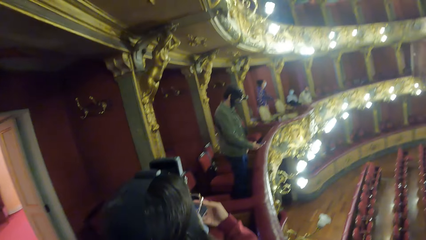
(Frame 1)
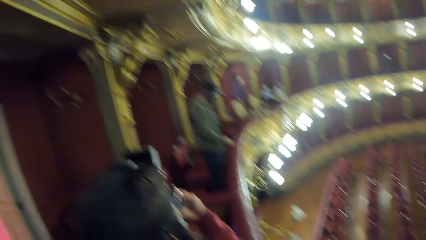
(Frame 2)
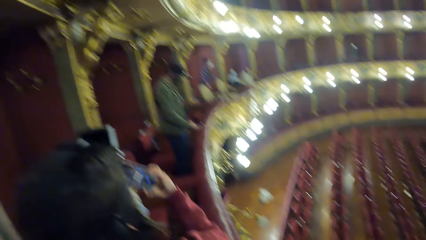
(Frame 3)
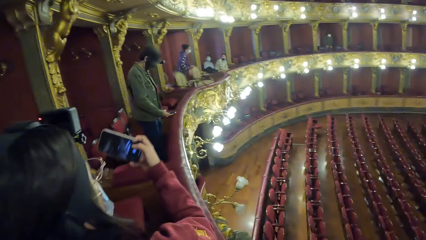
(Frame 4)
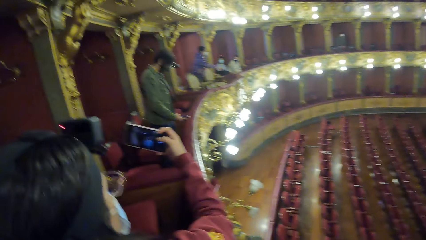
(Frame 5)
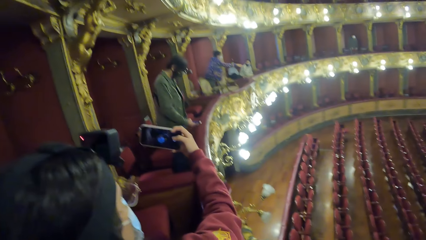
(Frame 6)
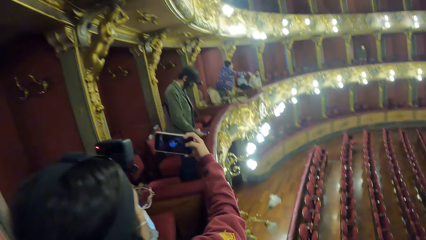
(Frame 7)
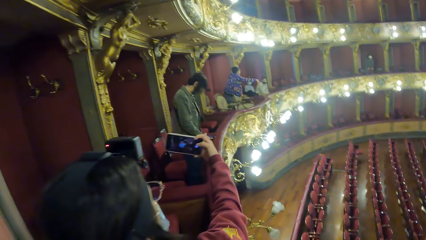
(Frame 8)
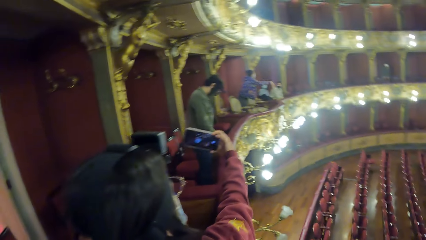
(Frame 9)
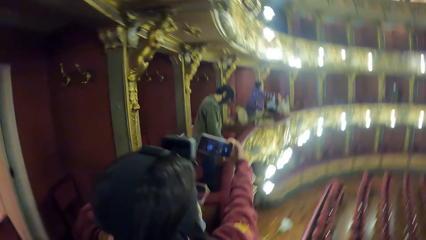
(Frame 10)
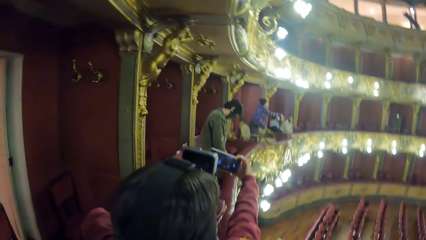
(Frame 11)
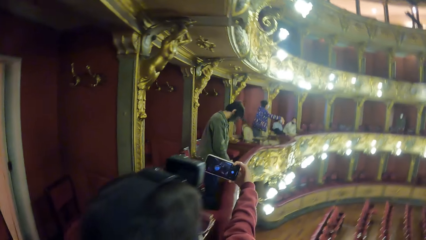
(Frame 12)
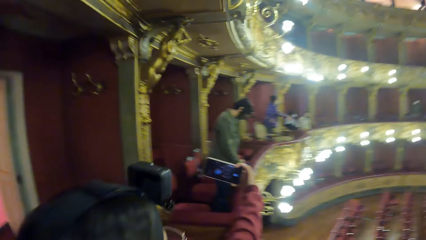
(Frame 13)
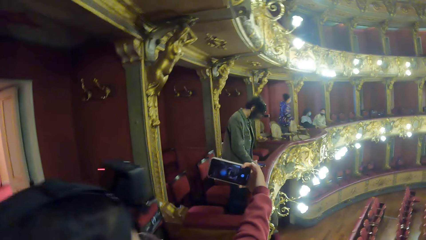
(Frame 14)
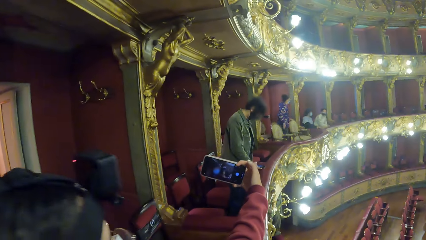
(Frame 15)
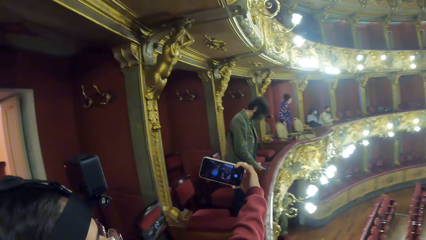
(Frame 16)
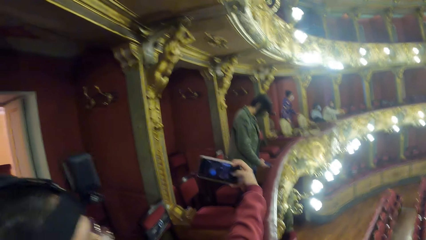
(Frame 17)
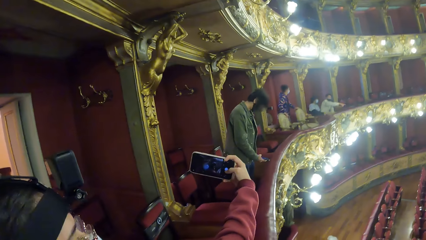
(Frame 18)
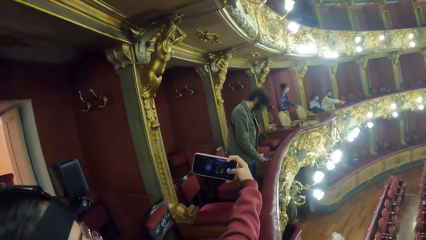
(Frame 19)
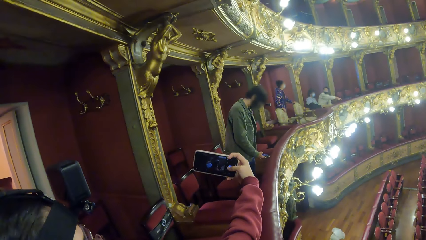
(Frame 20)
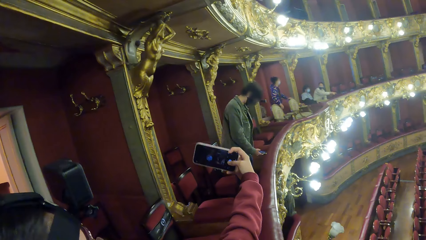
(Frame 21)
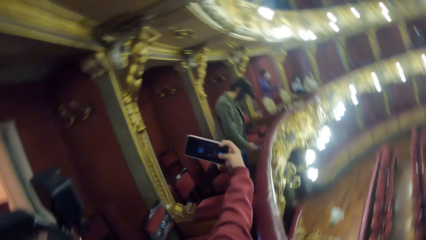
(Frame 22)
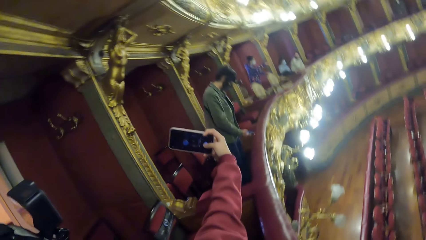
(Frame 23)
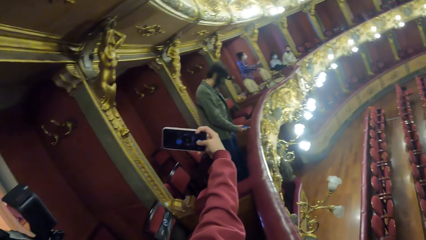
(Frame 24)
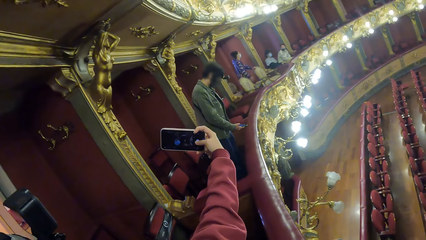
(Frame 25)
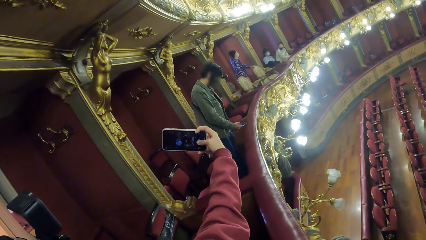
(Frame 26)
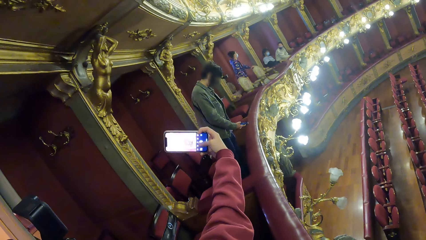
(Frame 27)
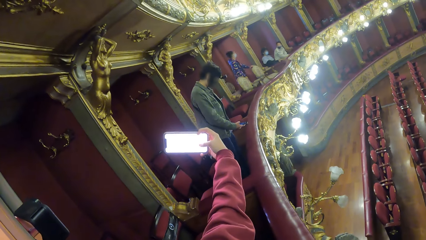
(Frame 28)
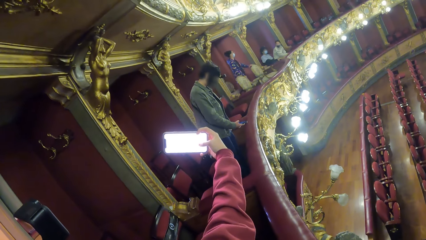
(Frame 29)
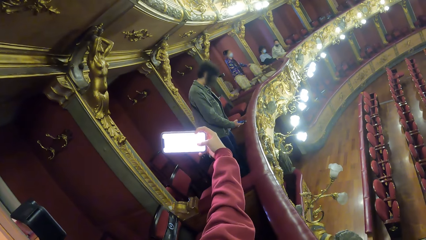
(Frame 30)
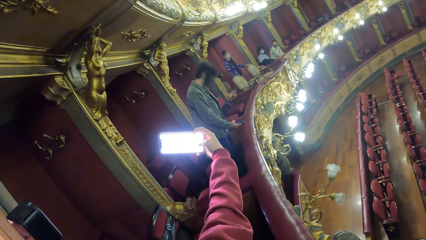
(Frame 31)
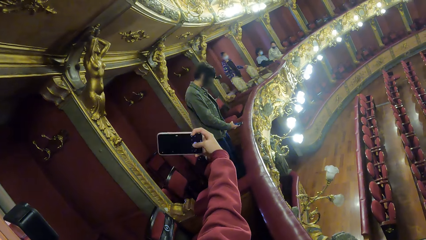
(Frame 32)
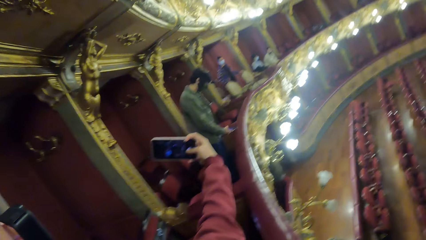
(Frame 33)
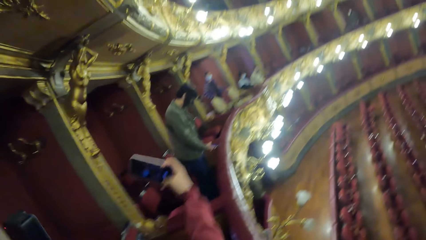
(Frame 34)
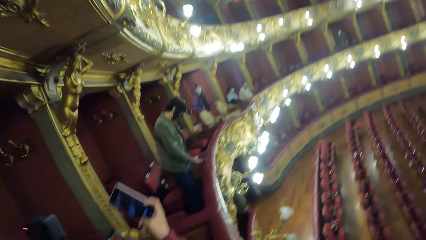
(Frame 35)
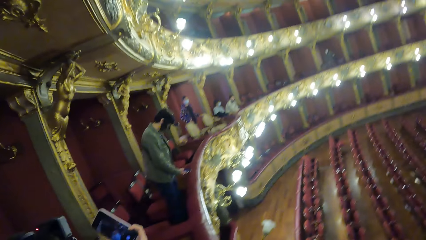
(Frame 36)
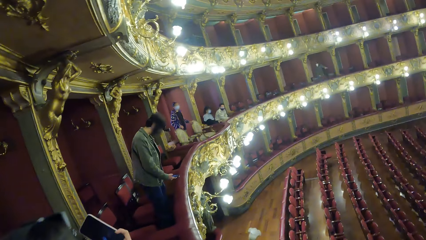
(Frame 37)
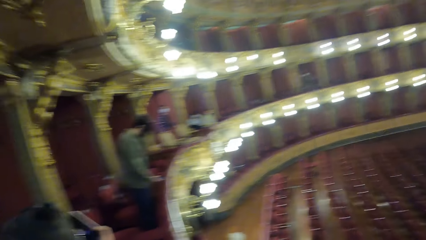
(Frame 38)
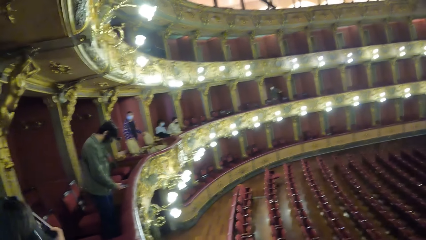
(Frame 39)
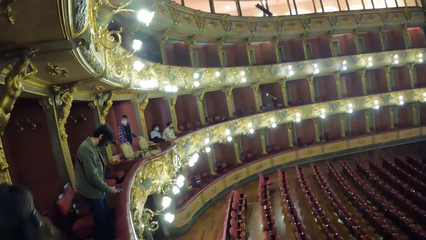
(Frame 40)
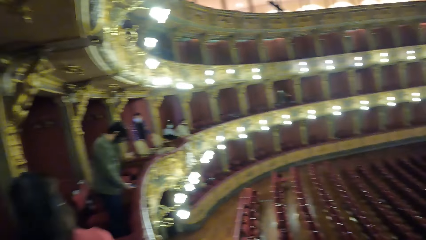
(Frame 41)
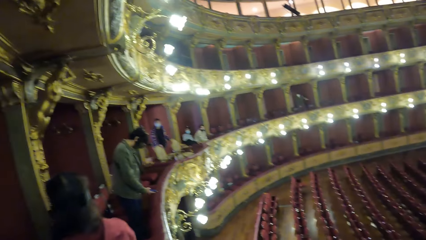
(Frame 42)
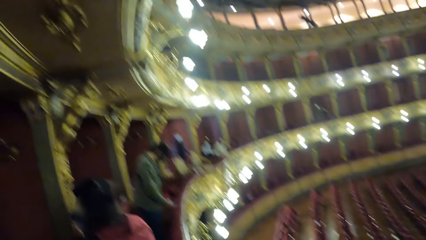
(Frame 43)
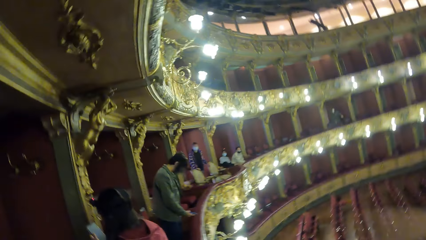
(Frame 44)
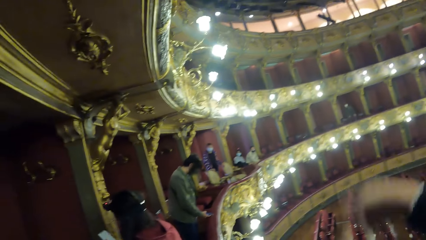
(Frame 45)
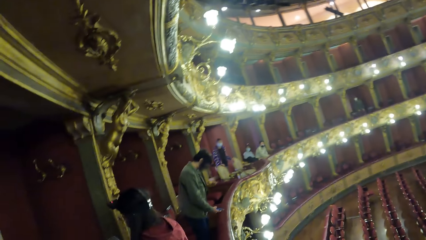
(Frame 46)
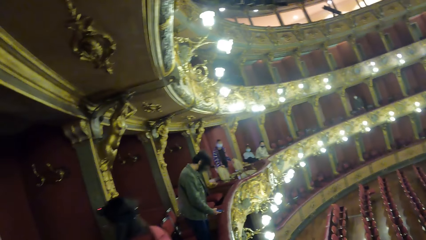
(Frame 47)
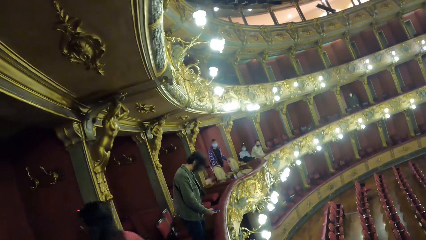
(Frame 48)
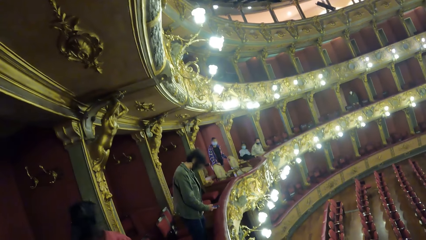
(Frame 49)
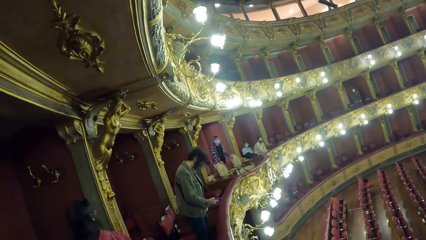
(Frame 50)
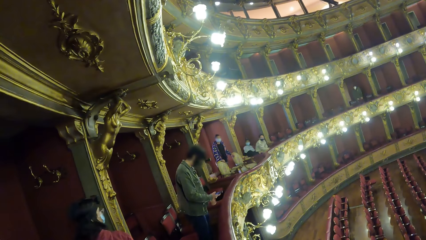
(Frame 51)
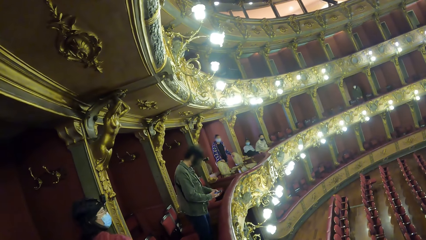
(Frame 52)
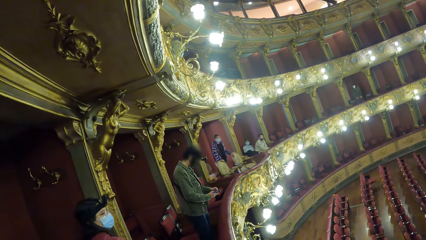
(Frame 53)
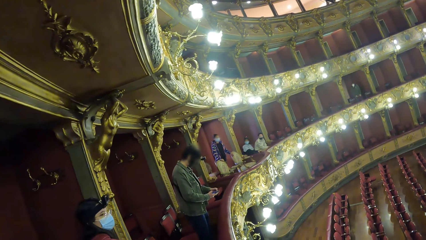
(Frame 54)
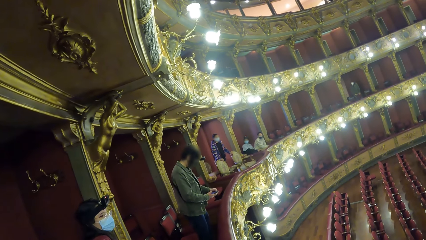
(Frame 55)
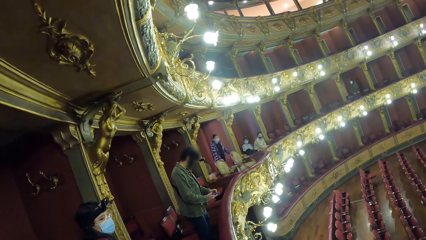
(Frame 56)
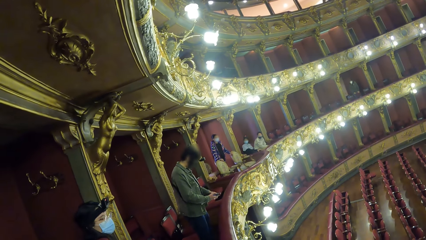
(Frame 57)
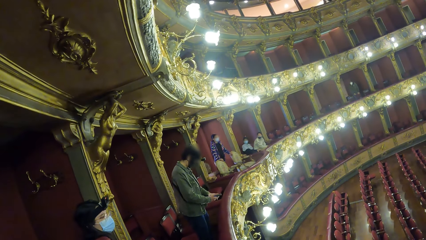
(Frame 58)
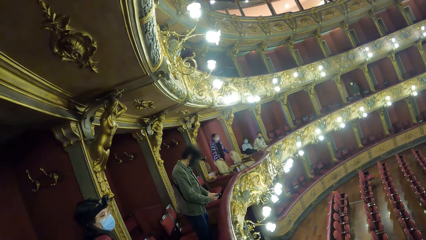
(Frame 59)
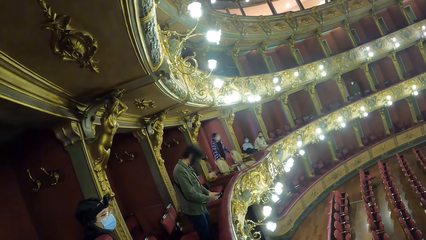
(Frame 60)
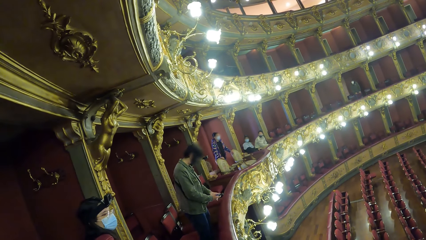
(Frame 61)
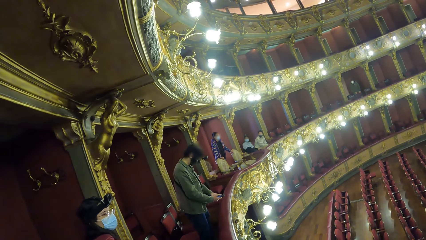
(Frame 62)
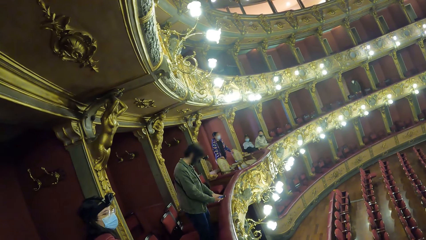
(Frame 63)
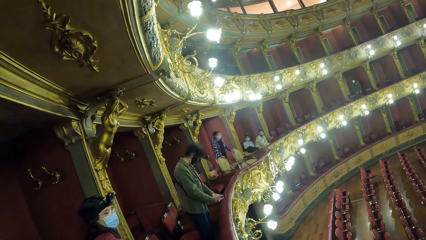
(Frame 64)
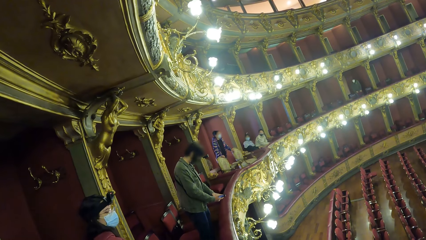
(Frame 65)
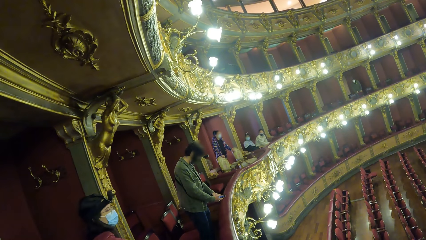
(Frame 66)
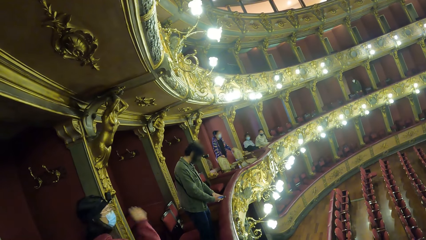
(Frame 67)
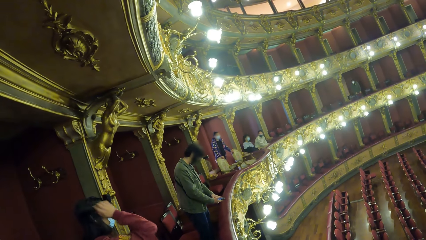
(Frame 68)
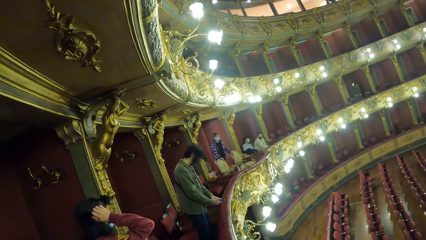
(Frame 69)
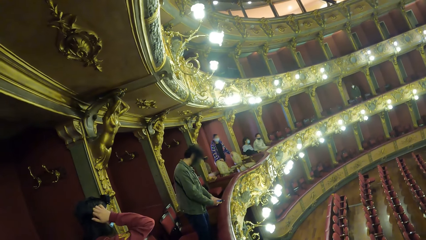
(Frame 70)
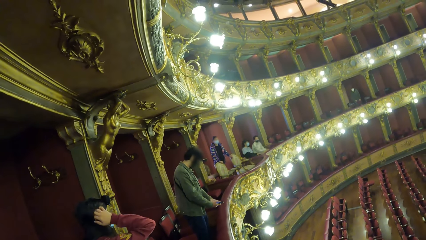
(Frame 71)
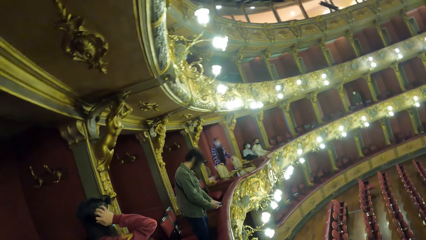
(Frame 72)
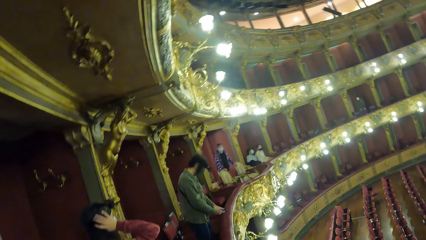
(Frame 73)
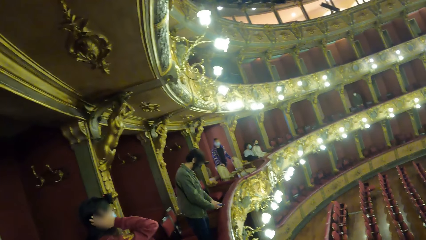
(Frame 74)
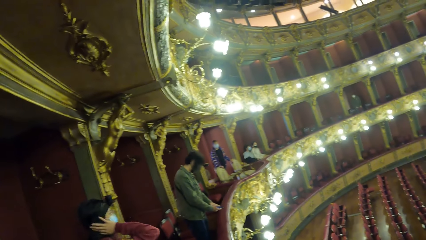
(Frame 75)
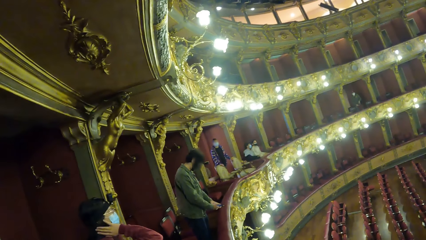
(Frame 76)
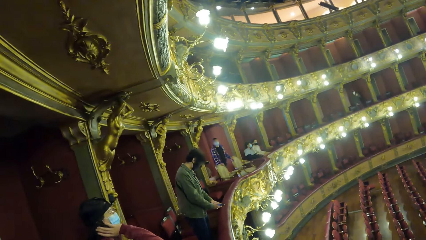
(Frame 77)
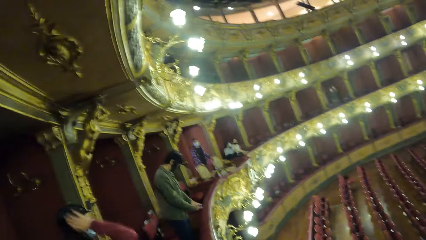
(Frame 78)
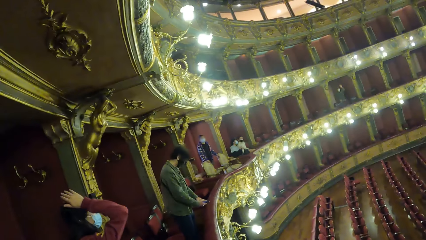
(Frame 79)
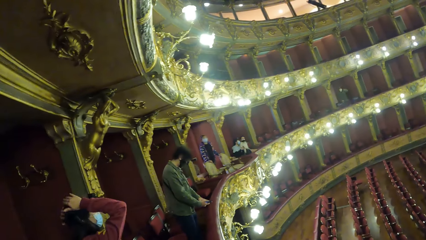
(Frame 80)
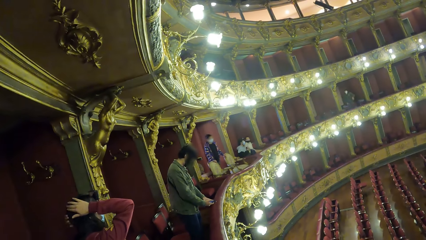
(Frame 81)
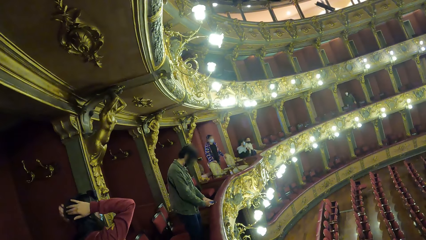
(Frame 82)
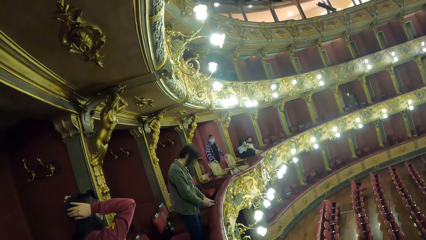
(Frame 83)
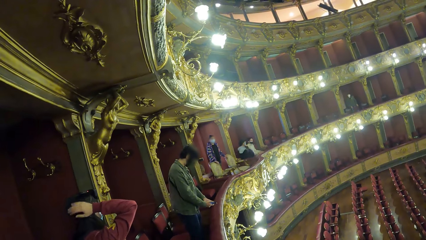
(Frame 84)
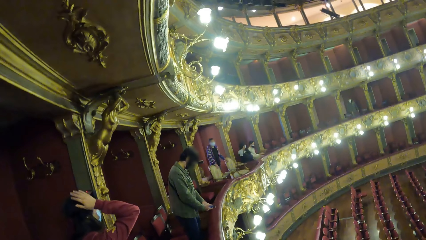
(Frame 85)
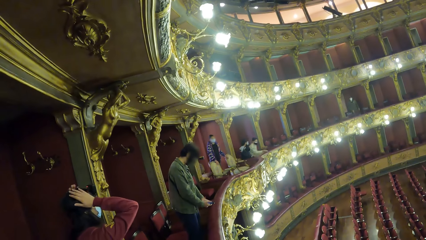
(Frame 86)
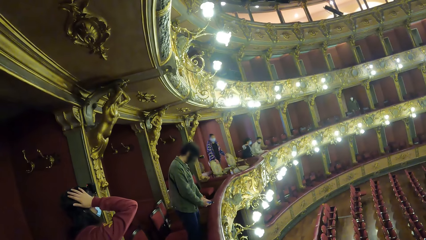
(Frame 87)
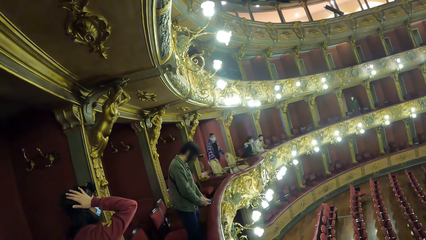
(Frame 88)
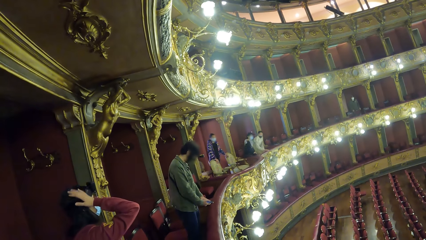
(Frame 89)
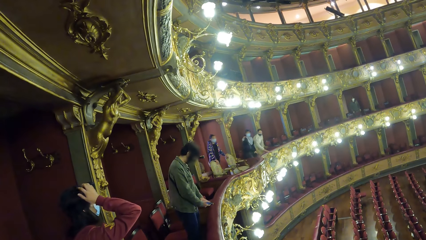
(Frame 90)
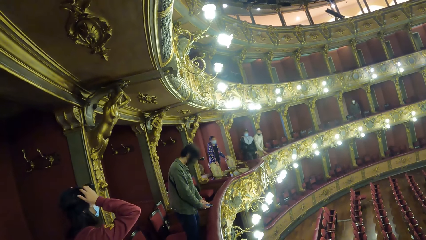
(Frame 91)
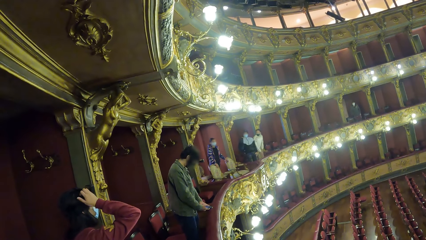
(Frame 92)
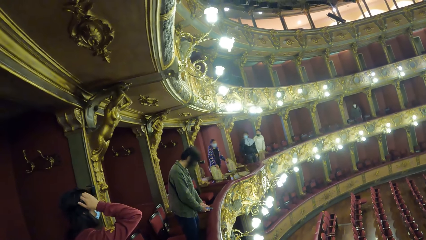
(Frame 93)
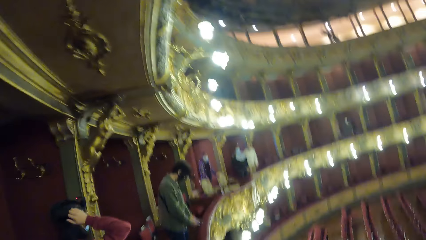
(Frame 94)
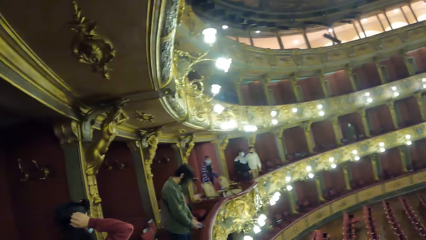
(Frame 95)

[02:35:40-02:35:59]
The woman holds the phone with both hands. The woman holds the phone with her right hand. The camera wearer and the woman take a picture. The man operates the phone with both hands. The woman adjusts the camera head strap on her head with both hands. The woman touches her hair.
